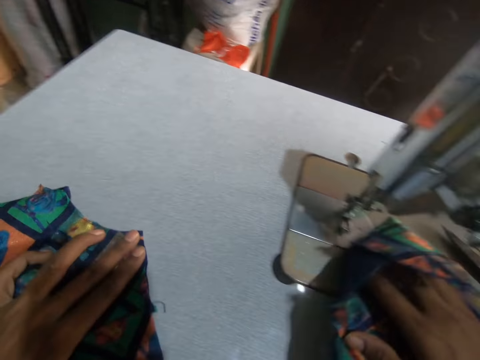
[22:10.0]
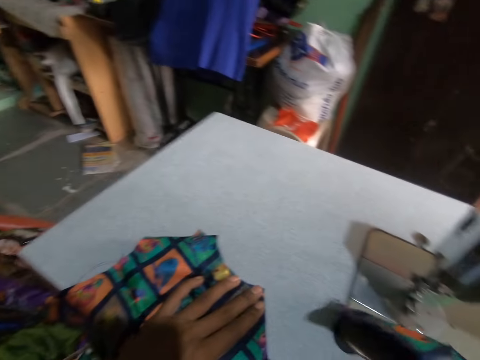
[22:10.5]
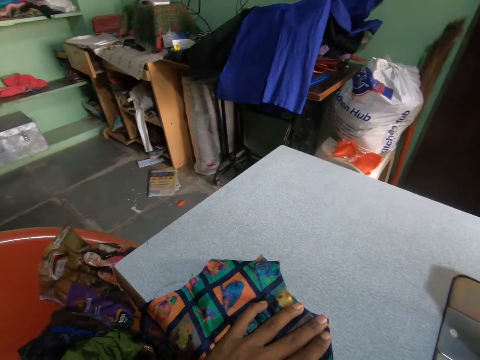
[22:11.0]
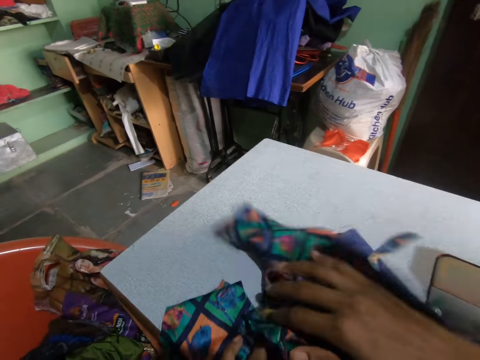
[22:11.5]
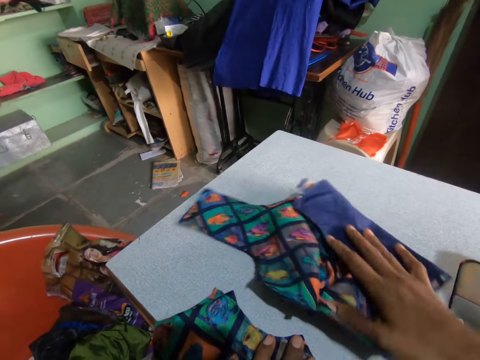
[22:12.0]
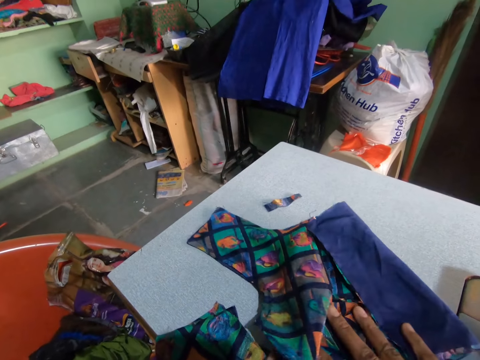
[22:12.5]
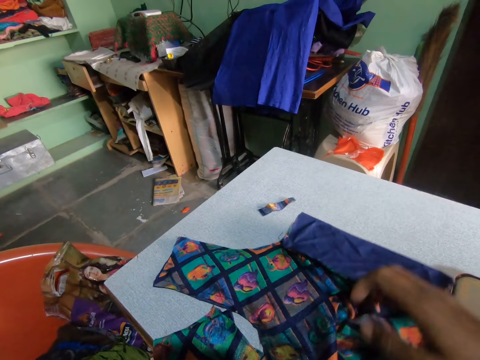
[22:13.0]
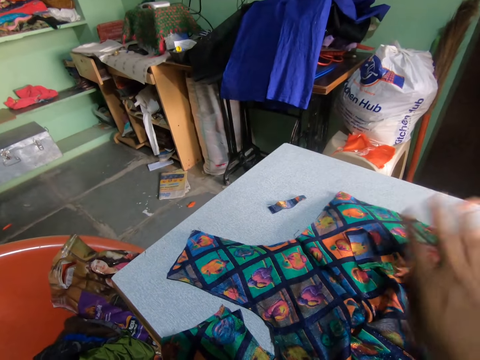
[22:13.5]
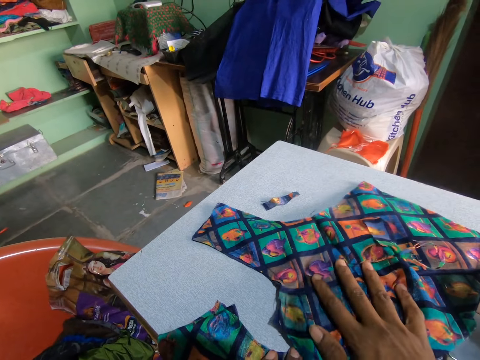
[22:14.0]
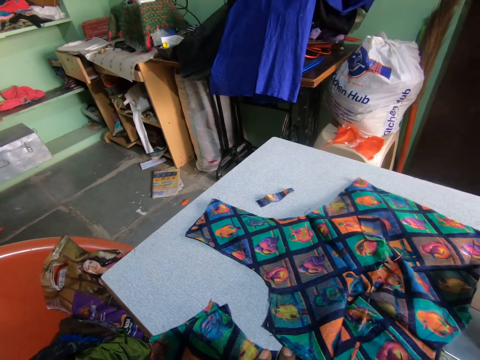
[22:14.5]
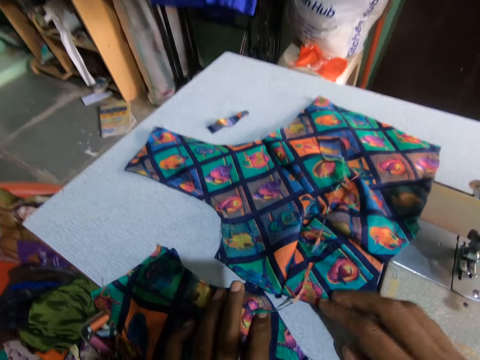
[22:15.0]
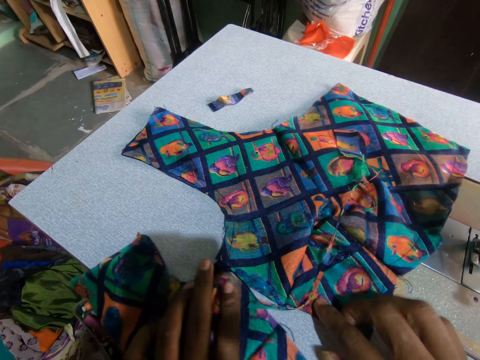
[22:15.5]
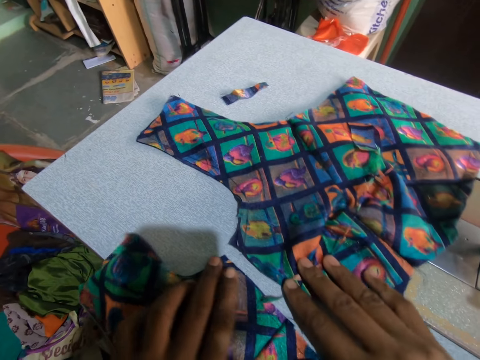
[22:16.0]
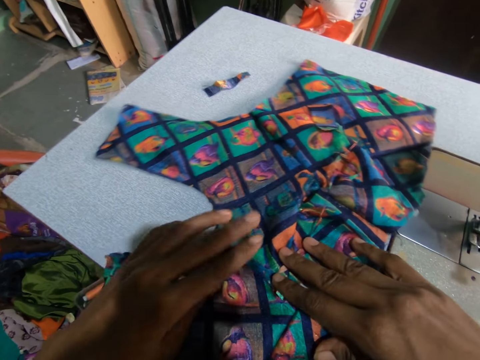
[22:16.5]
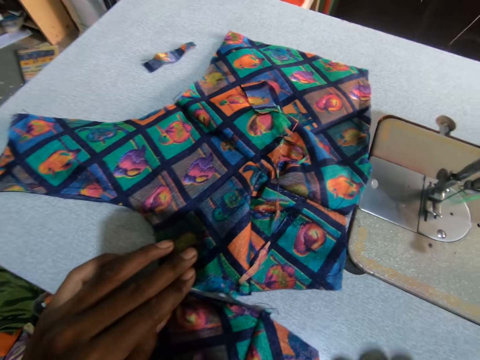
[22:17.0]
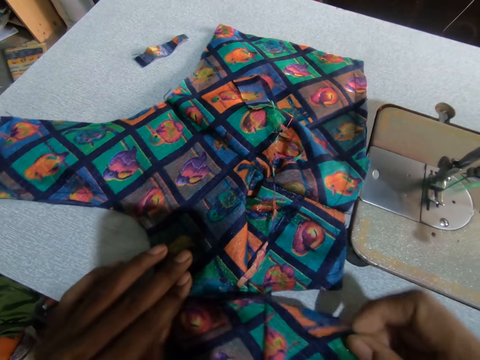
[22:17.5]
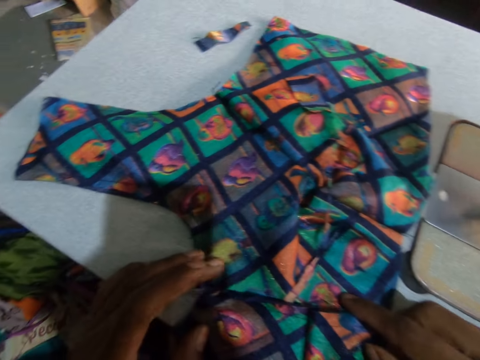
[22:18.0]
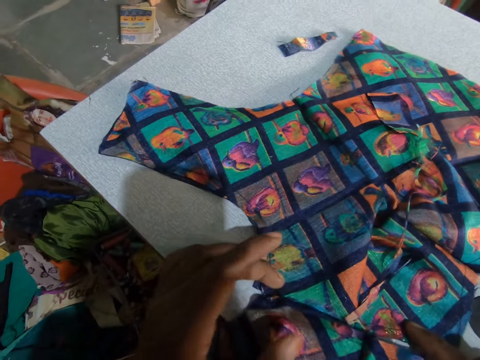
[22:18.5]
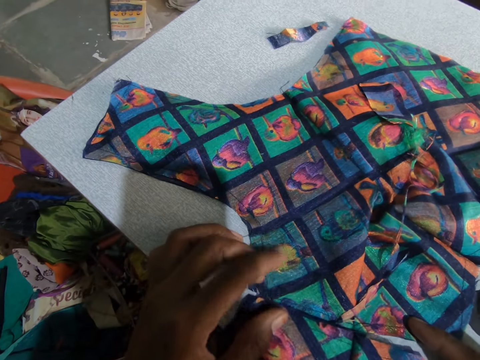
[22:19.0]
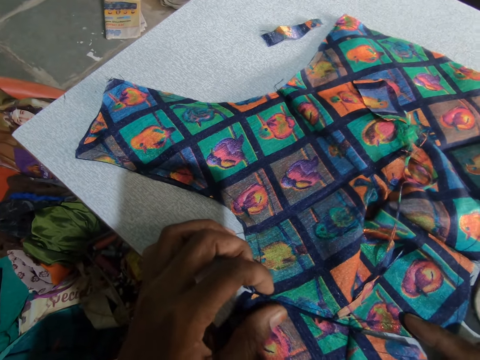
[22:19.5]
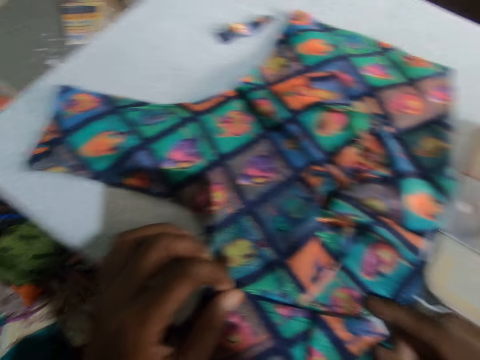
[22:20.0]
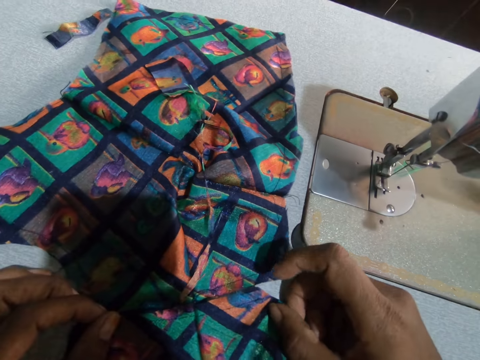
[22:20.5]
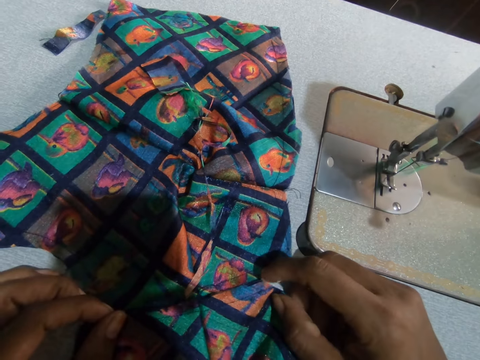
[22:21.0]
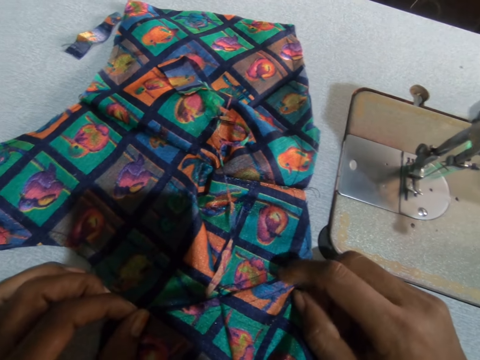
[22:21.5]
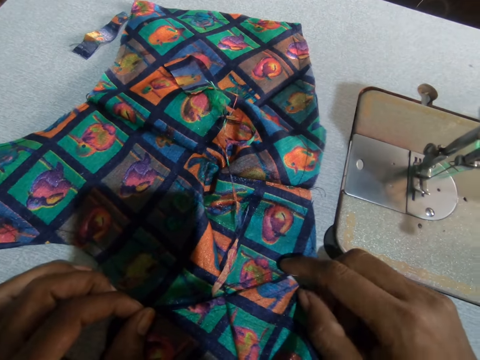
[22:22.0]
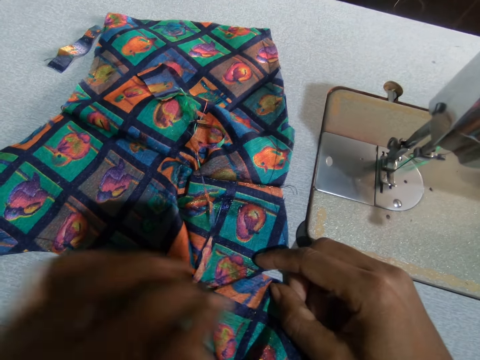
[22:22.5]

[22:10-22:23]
The camera wearer puts the other fabric on the table. They put the fabrics together.

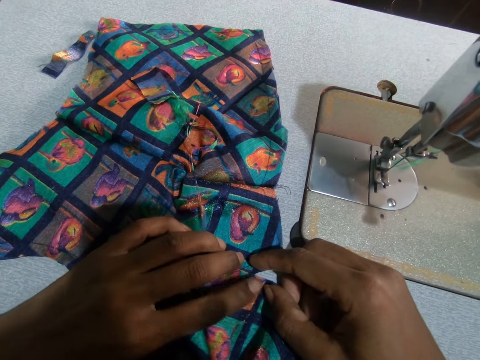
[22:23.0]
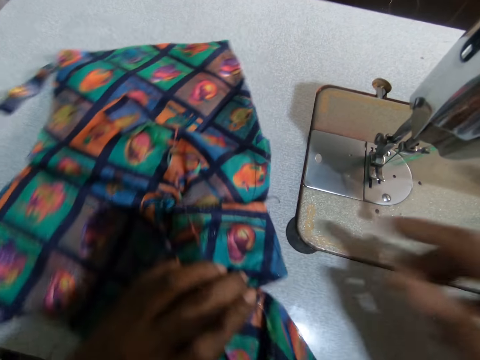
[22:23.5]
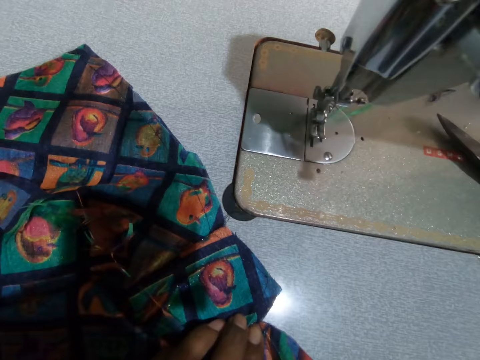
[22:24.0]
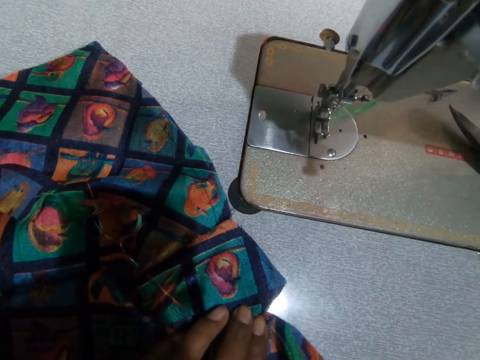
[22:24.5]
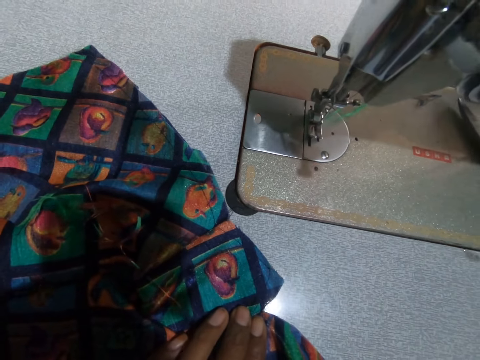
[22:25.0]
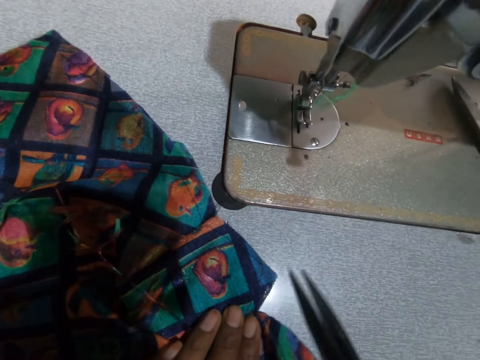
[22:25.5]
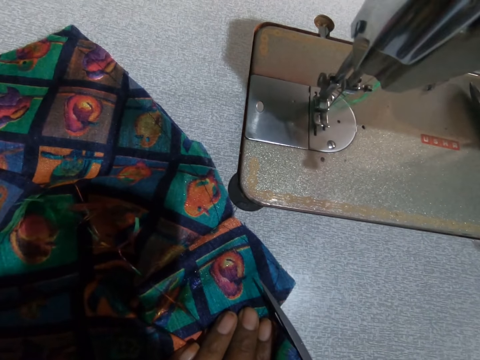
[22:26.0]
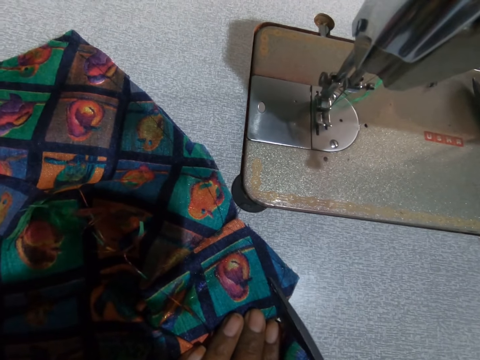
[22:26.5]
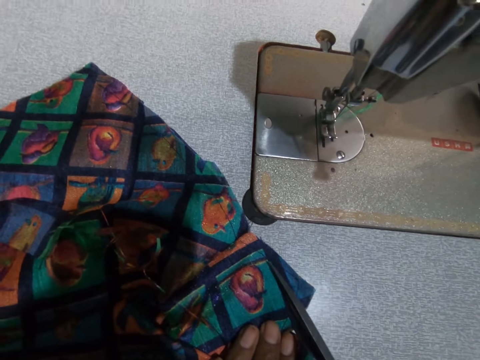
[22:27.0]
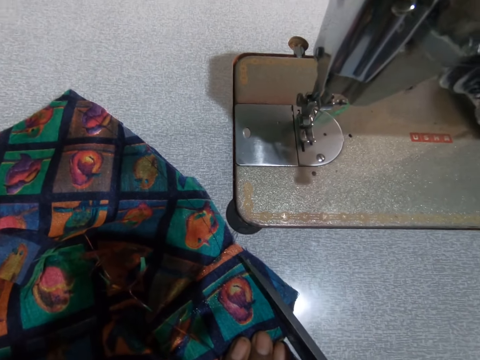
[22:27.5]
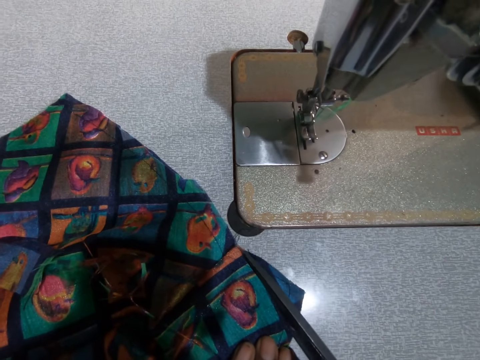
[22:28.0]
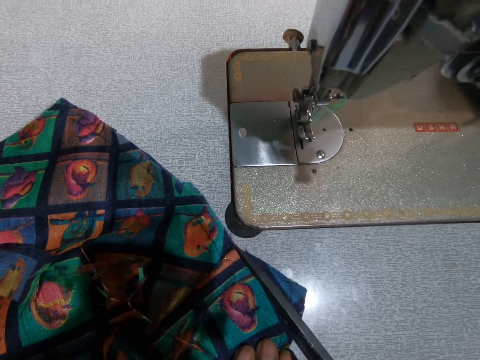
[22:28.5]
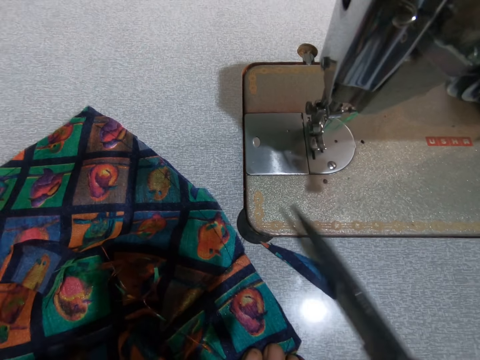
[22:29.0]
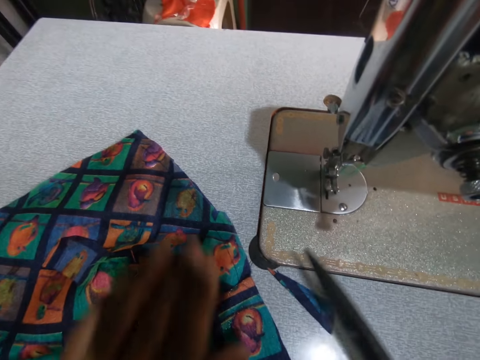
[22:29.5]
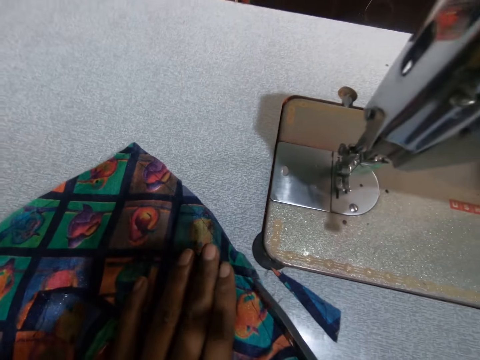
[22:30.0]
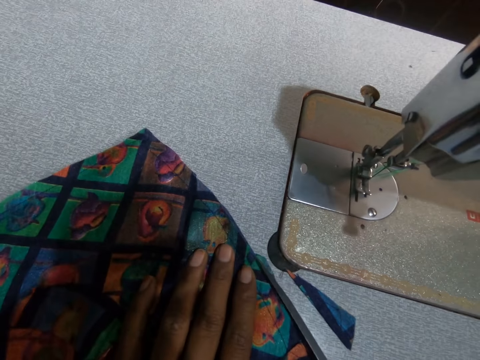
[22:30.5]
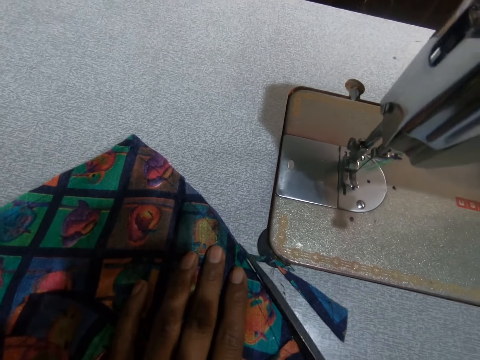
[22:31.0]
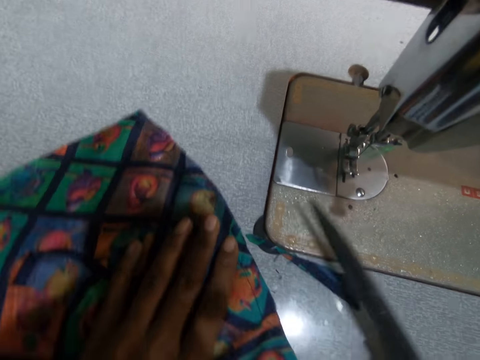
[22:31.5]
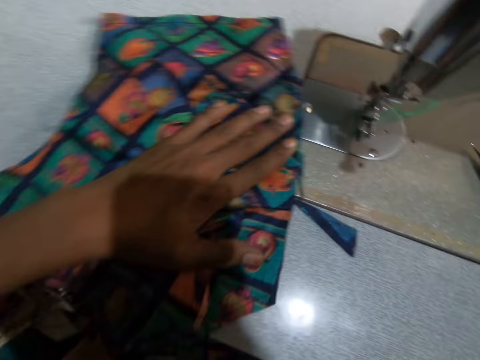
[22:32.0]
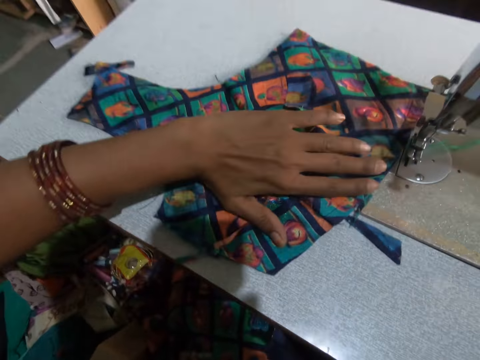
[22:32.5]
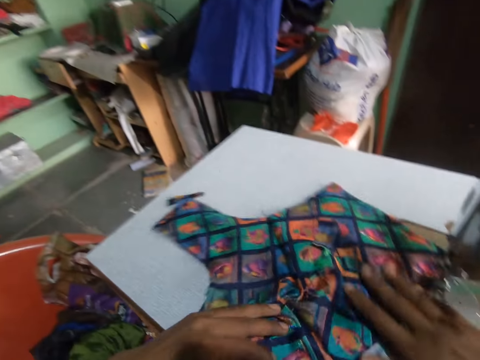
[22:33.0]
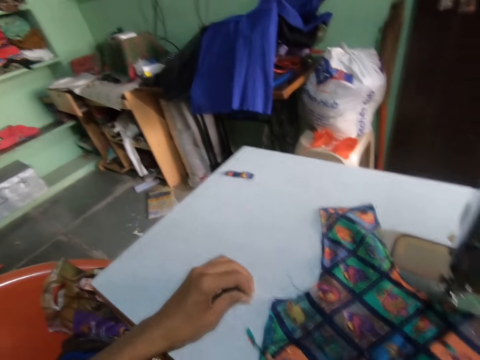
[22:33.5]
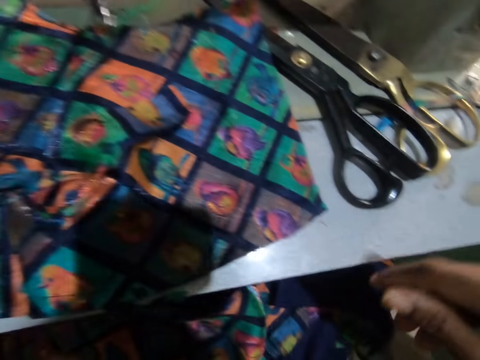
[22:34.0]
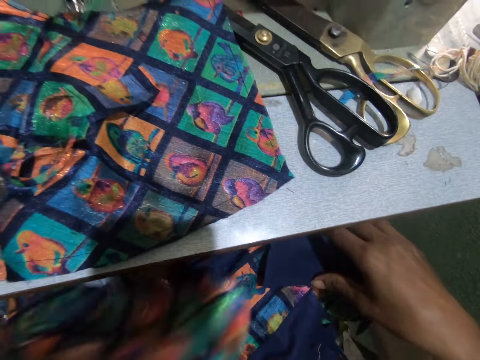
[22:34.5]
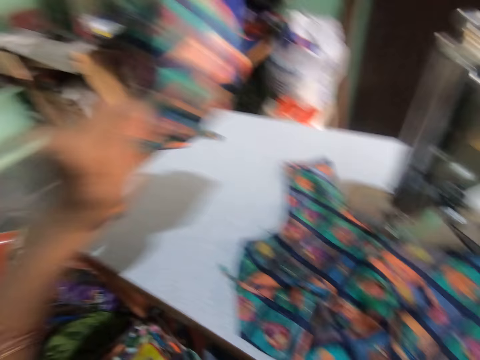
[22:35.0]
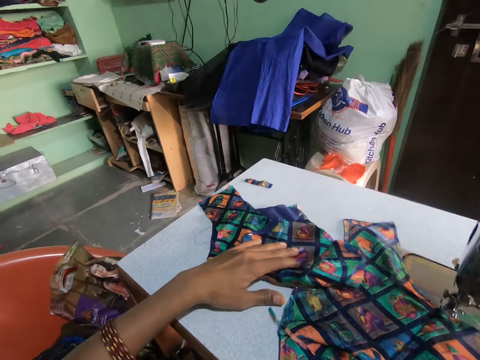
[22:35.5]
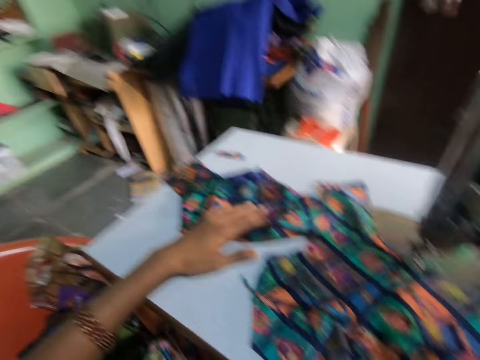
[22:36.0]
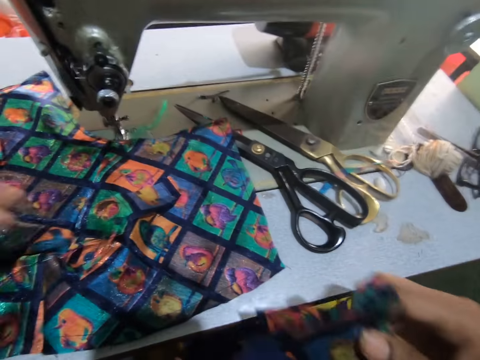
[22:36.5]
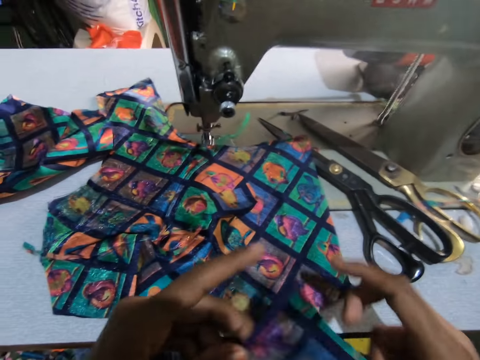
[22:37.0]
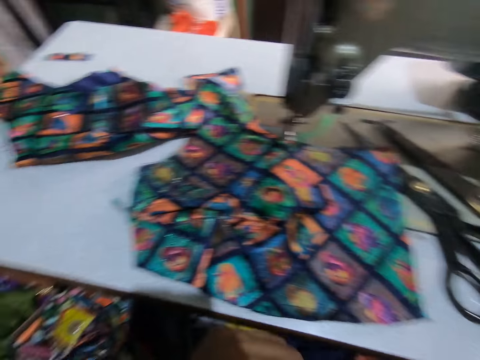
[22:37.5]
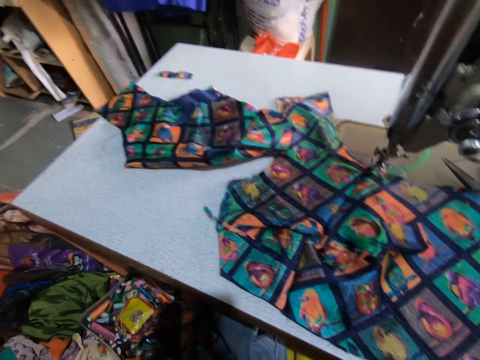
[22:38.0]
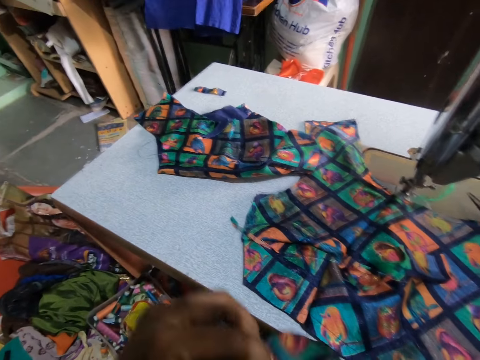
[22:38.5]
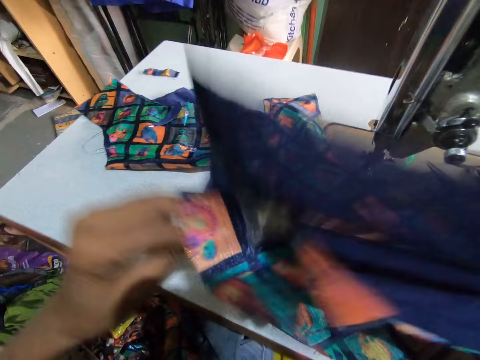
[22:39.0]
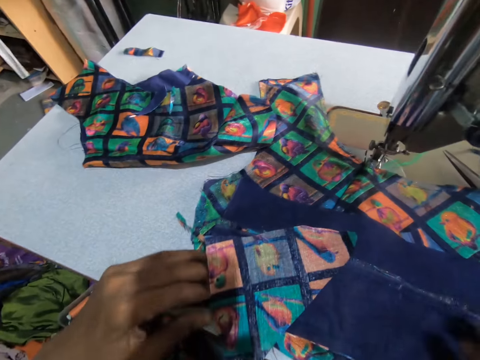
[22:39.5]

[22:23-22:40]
The camera wearer picks up the scissors. They cut the material or fabric with the scissors. They put the scissors aside. They move the fabric on the table and put the fabric on the table. They carry the materials. They hold another fabric.
